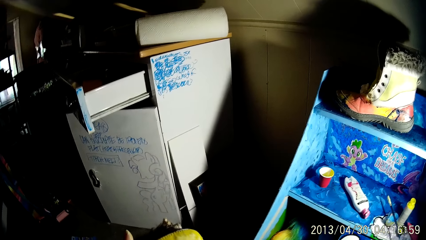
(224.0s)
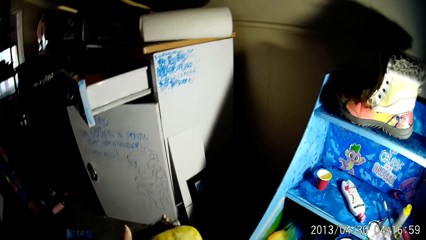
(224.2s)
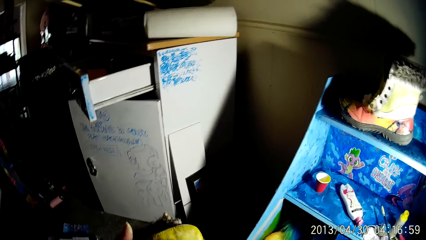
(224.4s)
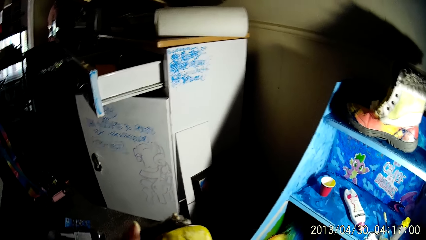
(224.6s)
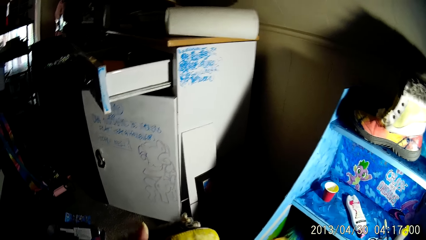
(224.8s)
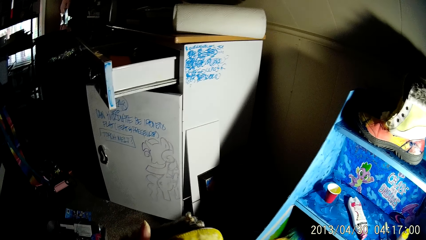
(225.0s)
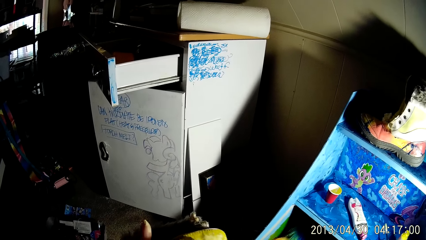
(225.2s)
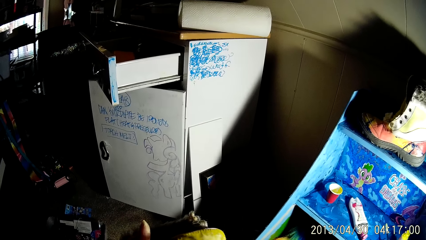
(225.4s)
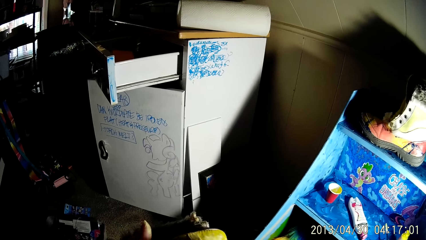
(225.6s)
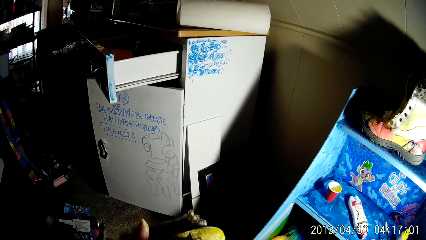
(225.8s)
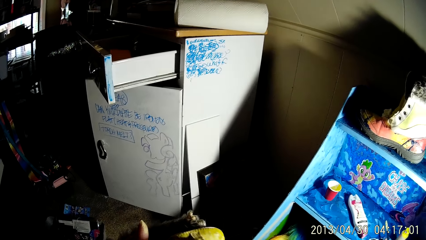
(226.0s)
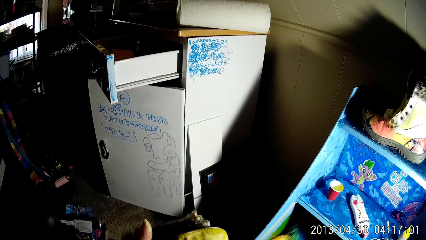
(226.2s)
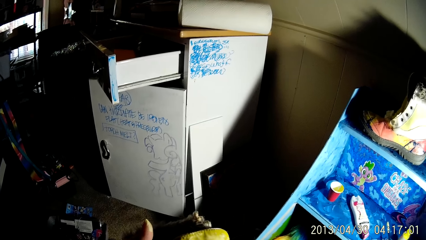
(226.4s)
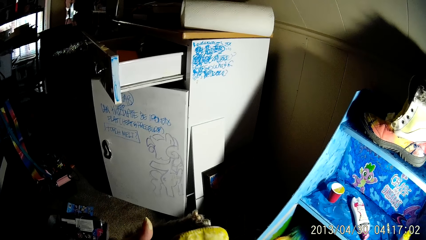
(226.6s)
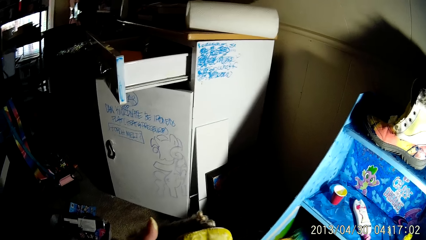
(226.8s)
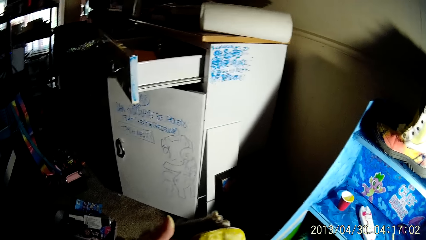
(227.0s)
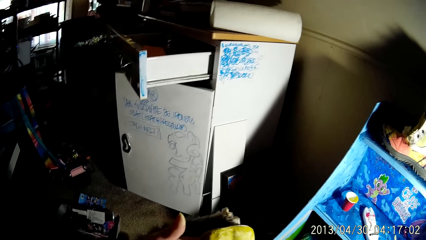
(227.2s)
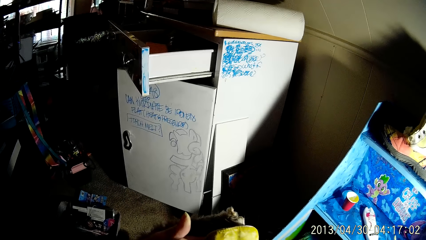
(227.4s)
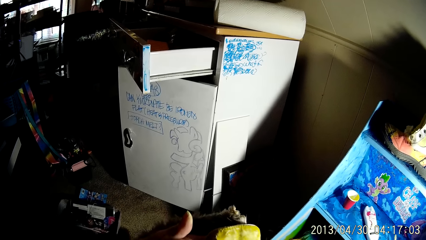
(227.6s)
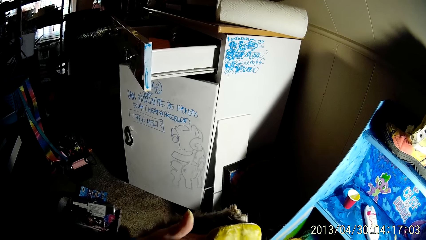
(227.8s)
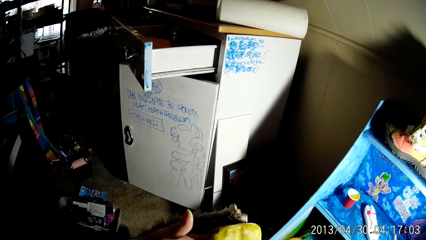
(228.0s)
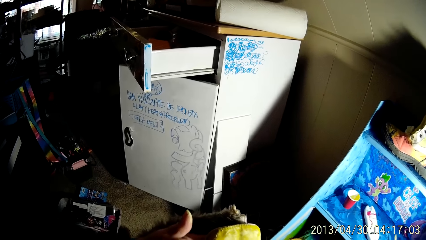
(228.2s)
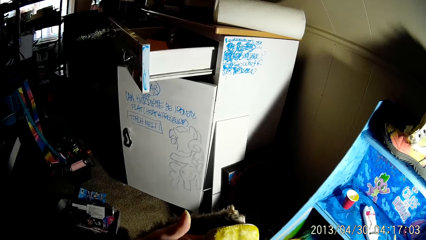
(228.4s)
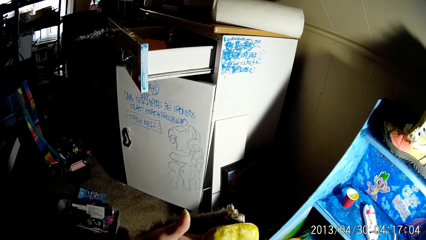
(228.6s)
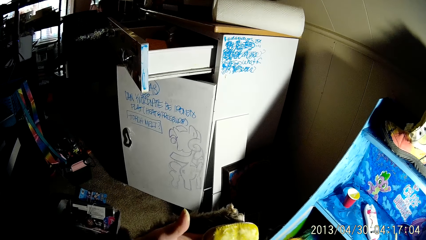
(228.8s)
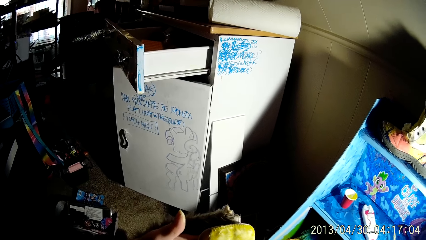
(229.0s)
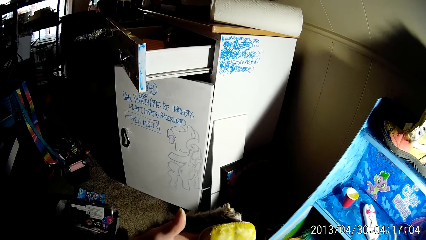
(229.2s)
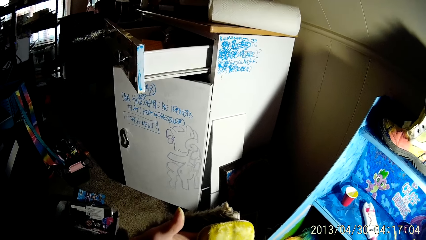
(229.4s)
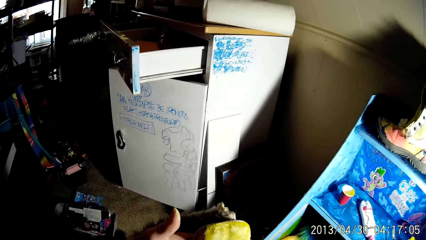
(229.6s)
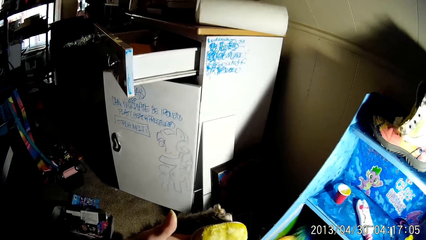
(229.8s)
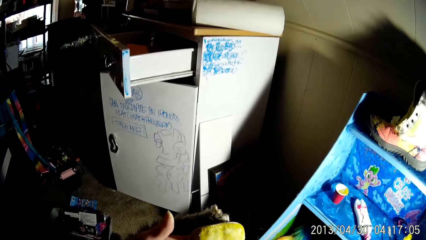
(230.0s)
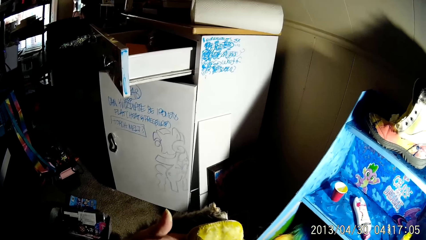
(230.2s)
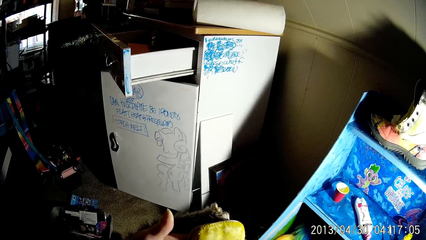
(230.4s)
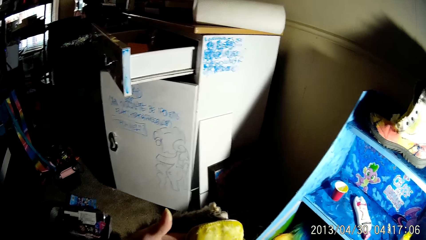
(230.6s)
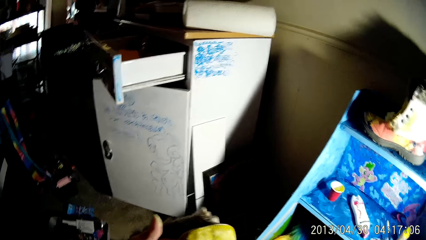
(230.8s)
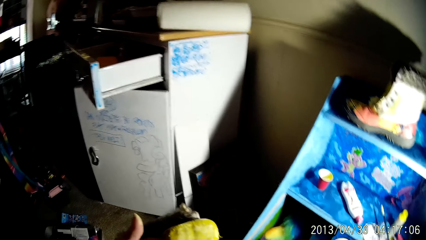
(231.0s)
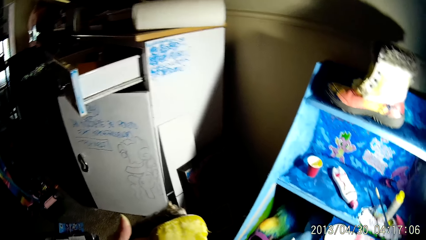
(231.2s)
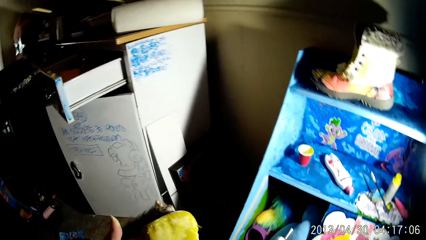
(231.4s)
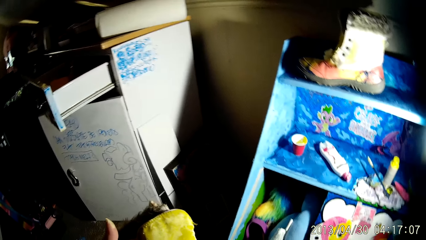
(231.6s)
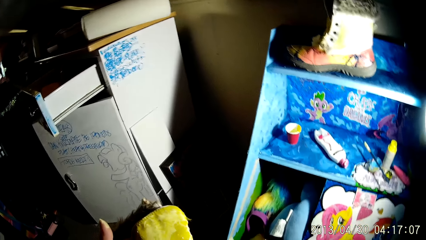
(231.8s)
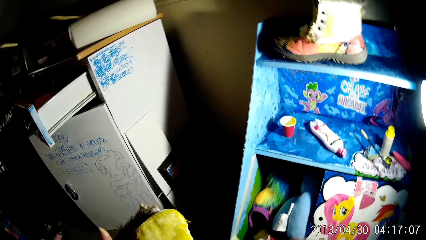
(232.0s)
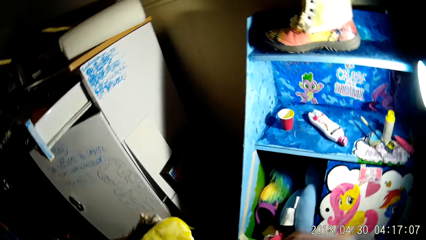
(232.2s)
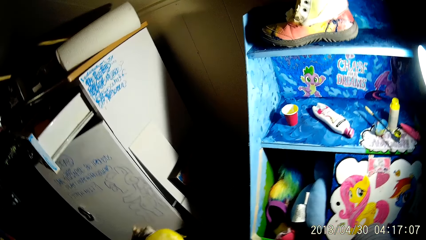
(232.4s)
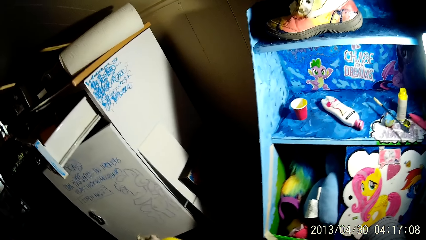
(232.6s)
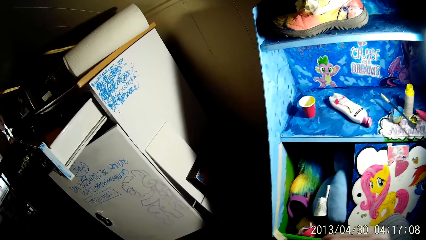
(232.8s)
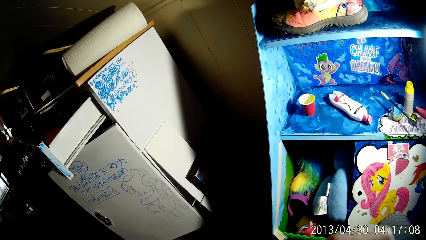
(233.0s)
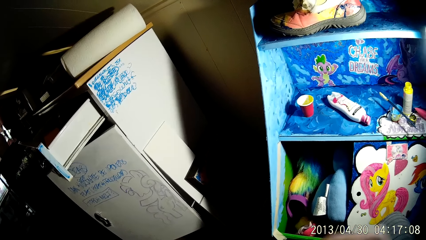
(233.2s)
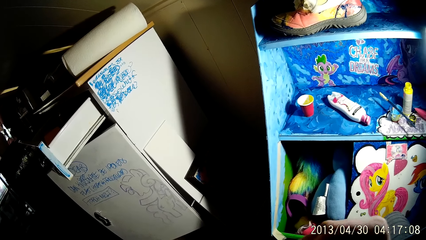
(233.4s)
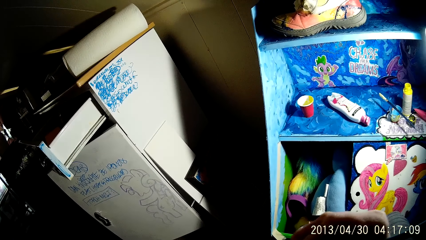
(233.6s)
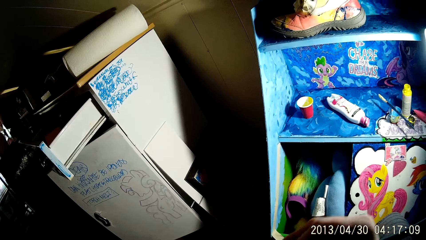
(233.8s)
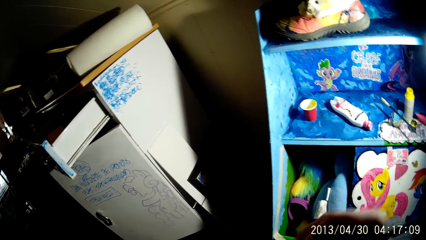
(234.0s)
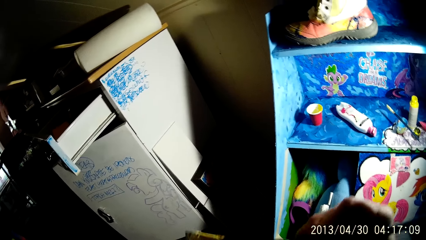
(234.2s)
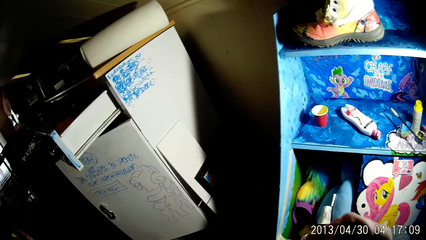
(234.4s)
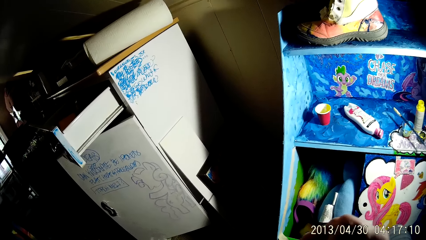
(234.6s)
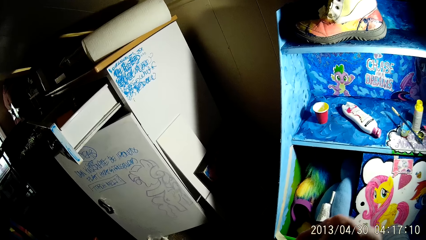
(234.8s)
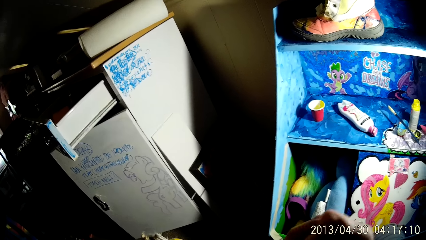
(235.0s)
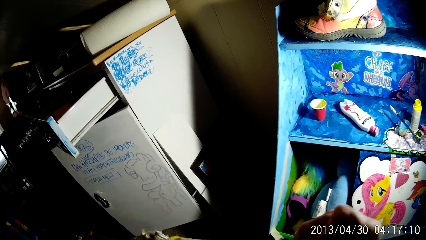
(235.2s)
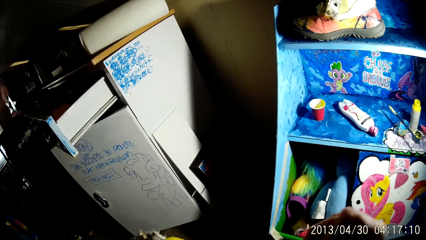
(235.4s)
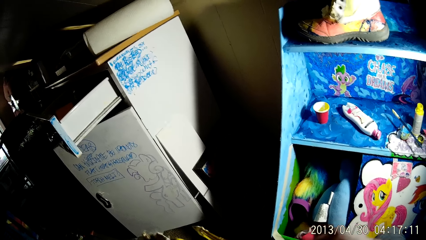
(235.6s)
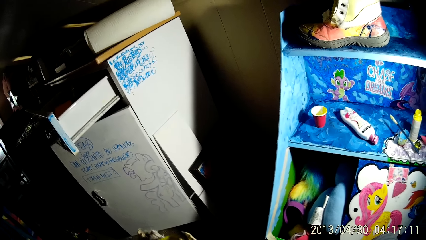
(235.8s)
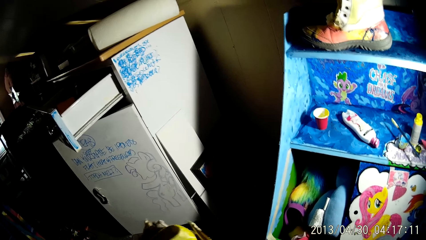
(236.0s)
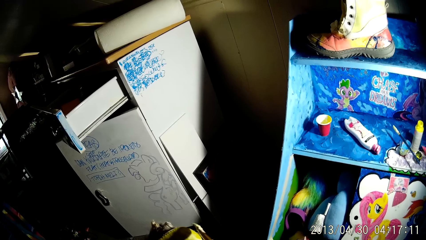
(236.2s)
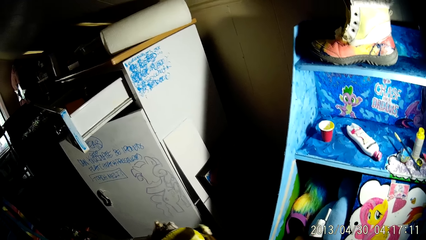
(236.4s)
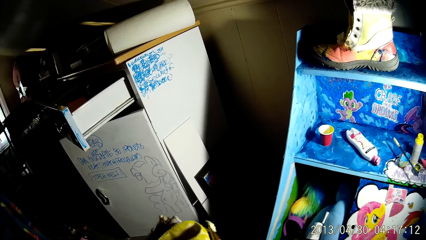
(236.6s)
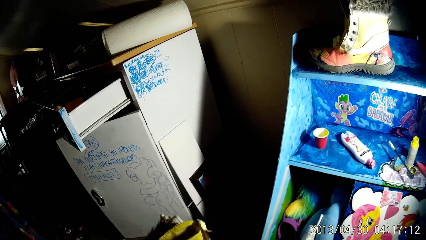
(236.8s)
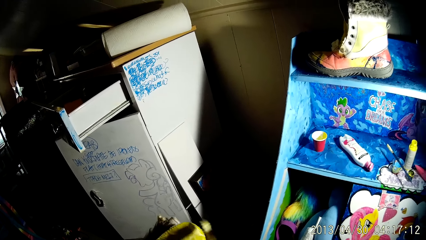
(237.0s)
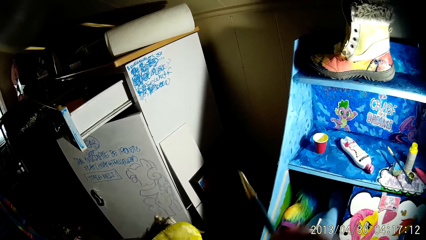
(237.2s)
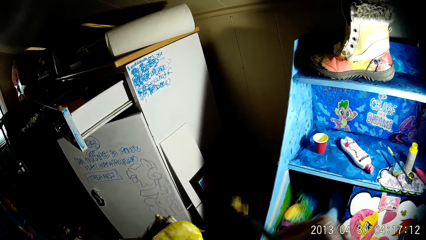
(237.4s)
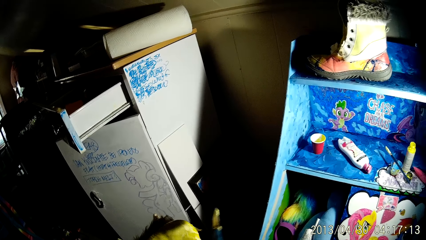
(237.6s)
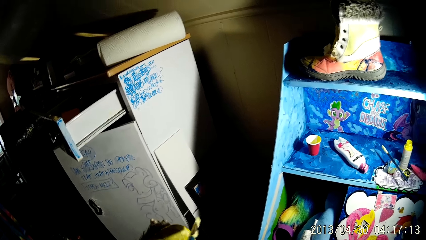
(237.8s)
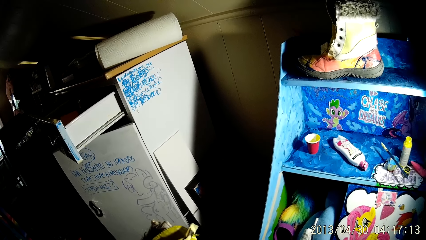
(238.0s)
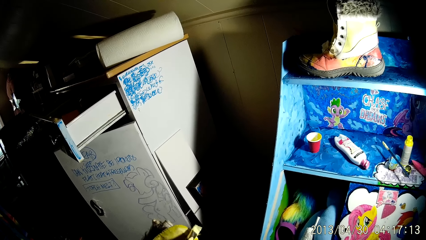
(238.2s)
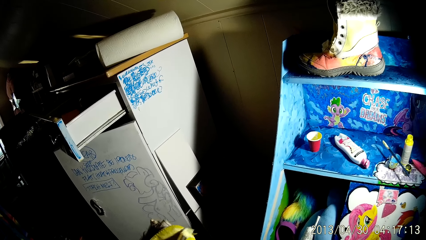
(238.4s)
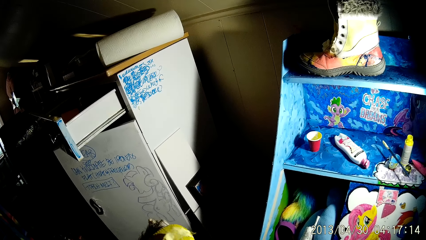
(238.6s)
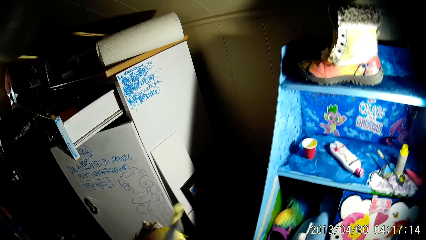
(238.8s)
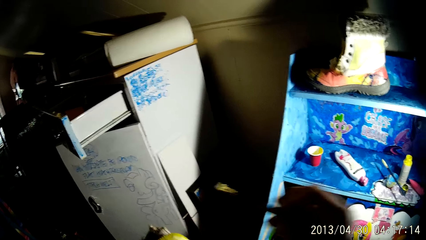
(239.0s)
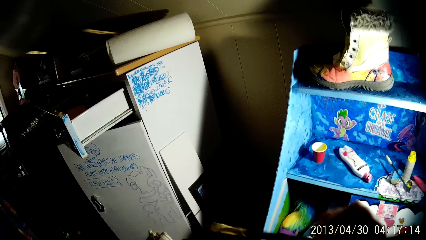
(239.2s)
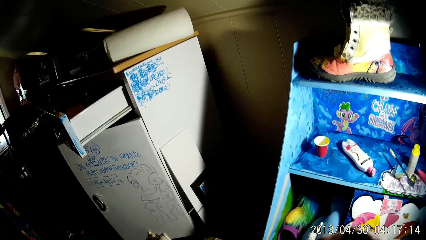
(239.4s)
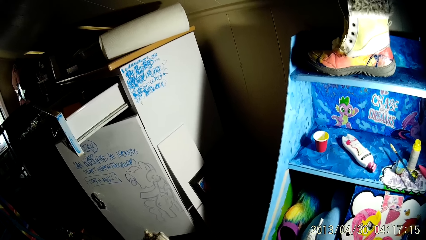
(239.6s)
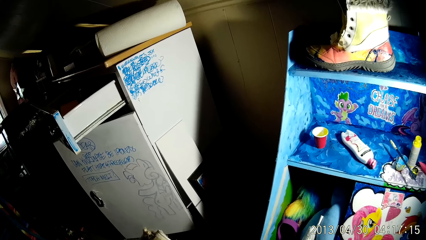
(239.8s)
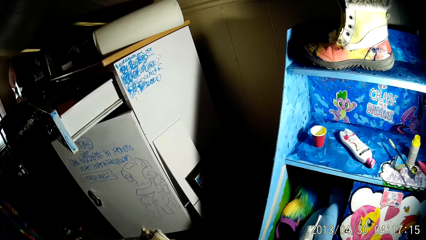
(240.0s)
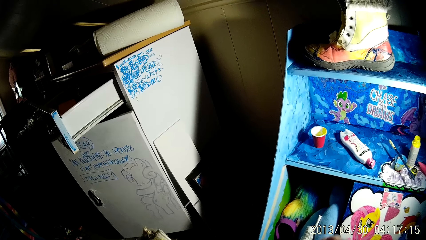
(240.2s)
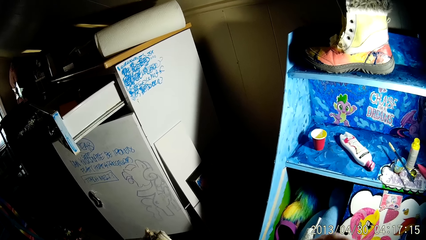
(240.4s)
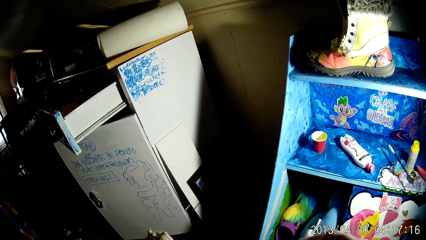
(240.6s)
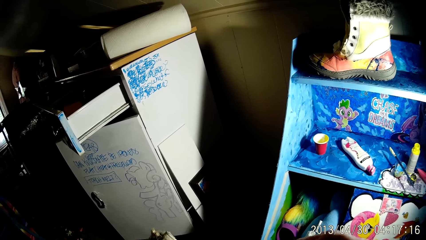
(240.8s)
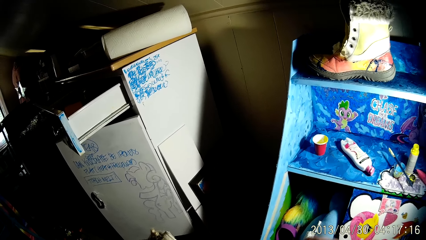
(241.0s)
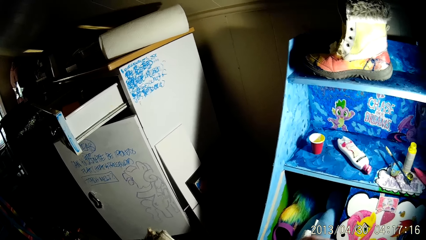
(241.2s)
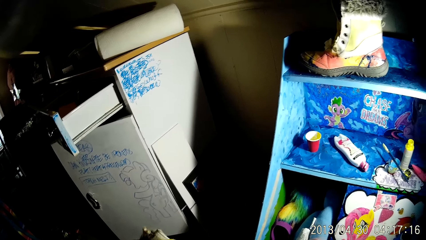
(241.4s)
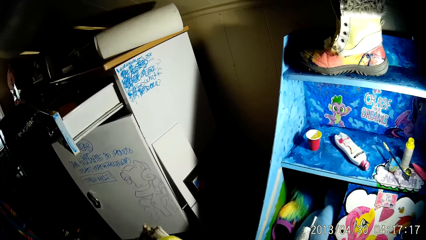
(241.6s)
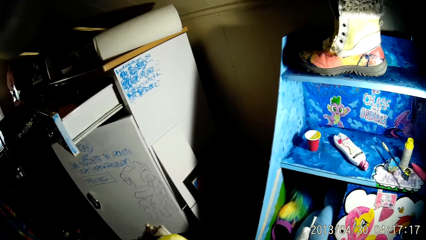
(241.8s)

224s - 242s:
The camera wearer paints the boot with the brush in his right hand. He paints the boot with the brush again.
